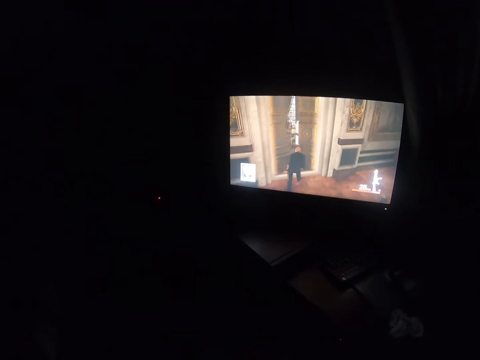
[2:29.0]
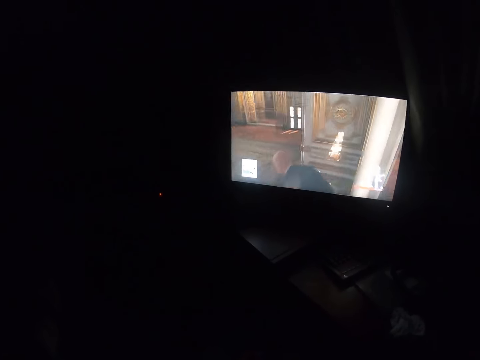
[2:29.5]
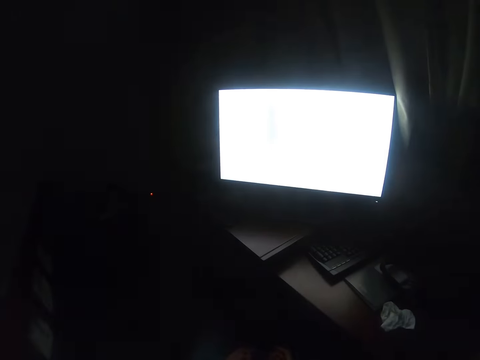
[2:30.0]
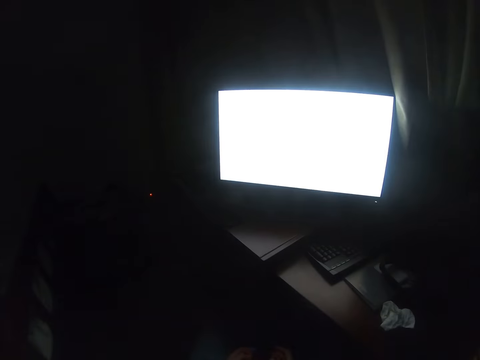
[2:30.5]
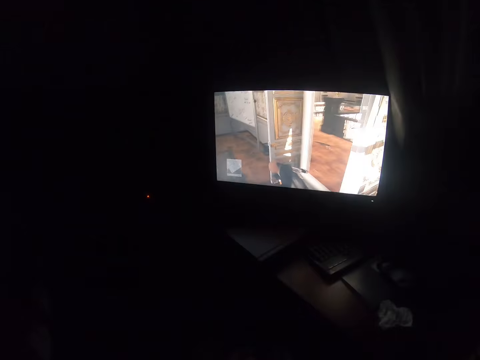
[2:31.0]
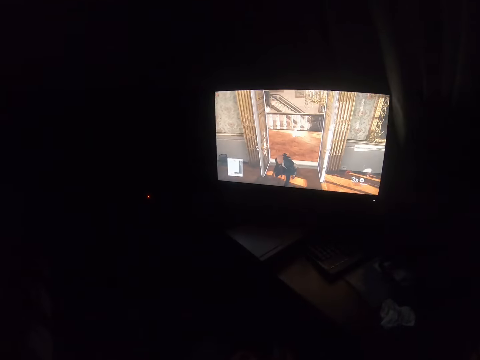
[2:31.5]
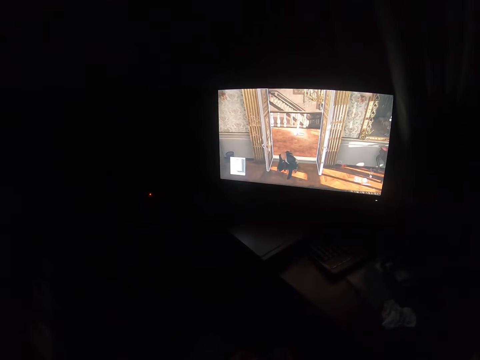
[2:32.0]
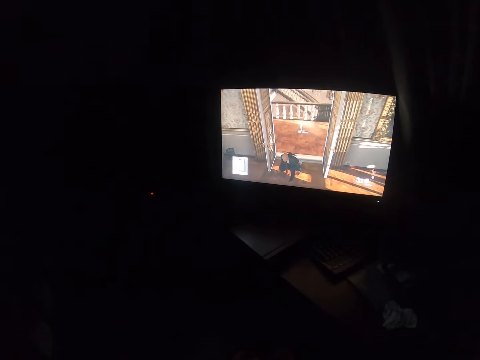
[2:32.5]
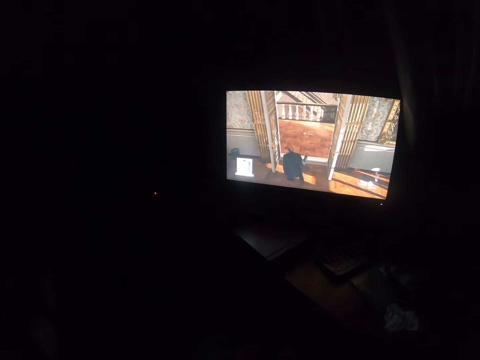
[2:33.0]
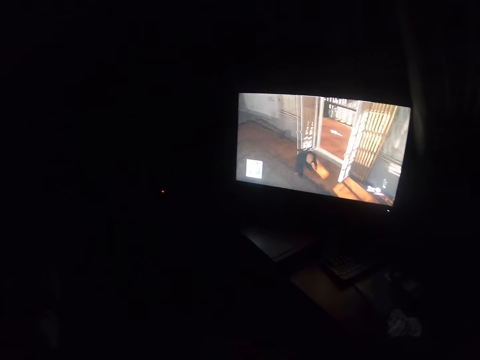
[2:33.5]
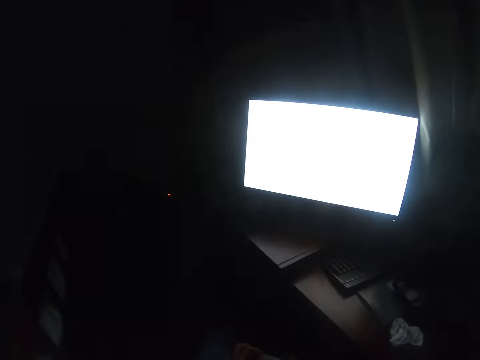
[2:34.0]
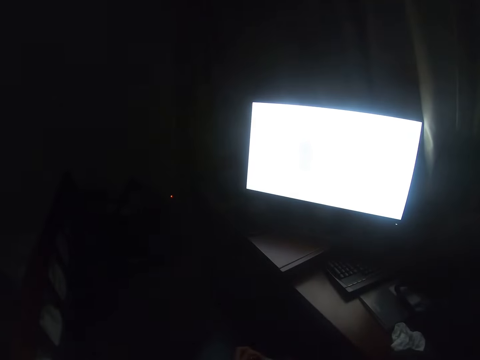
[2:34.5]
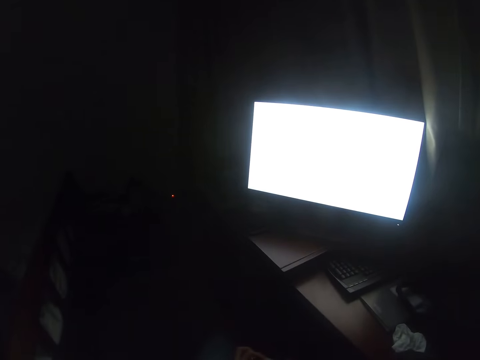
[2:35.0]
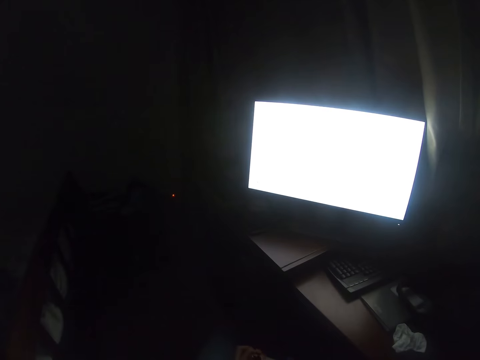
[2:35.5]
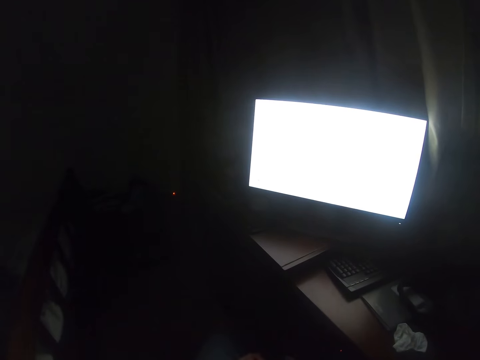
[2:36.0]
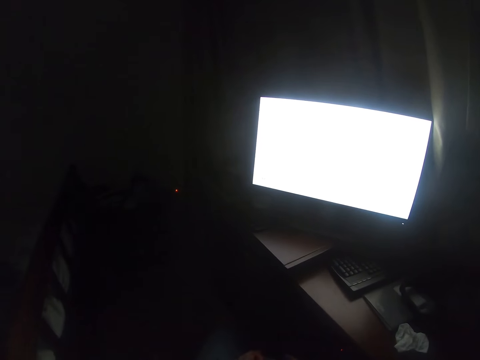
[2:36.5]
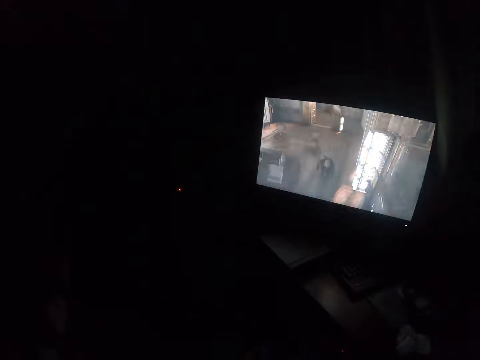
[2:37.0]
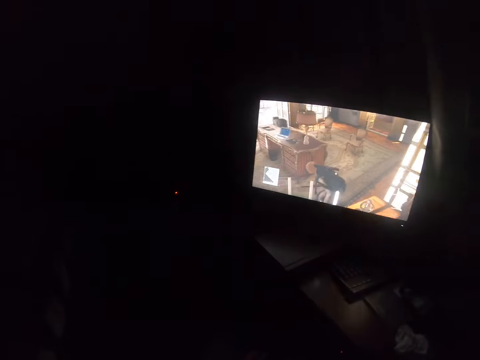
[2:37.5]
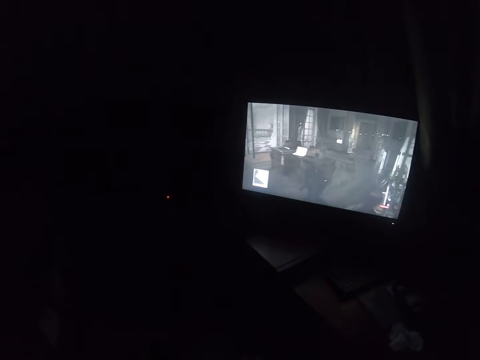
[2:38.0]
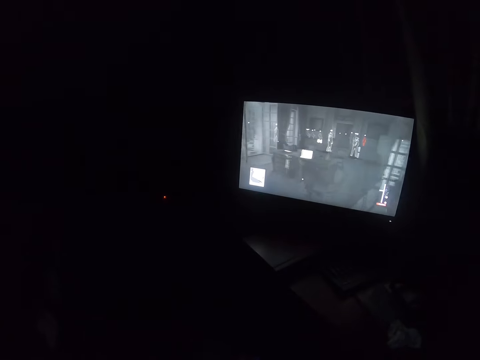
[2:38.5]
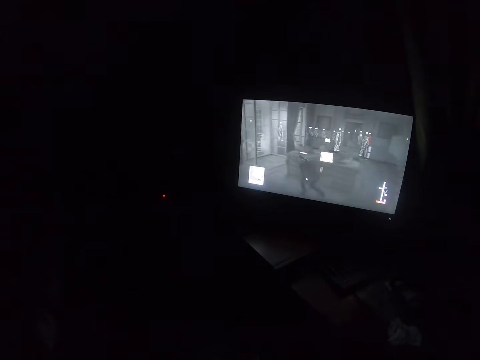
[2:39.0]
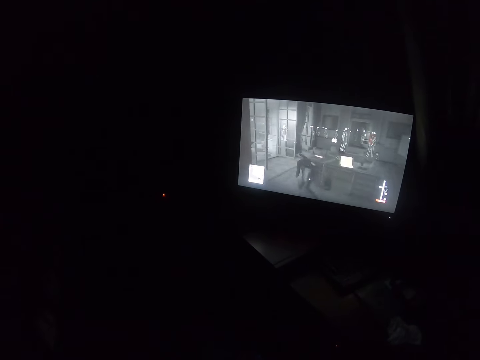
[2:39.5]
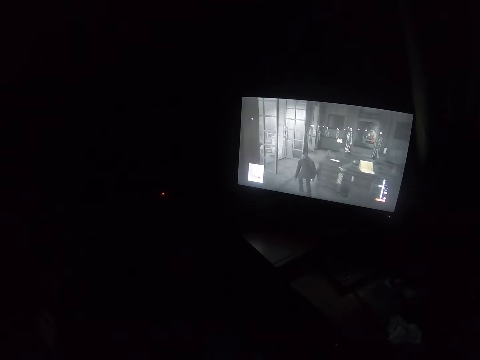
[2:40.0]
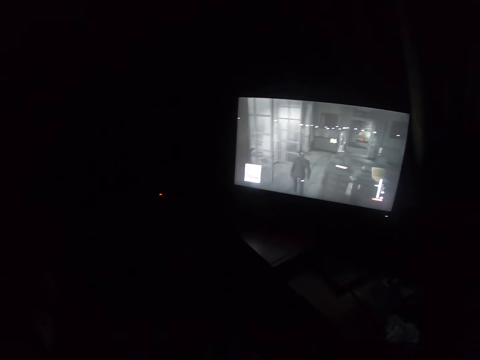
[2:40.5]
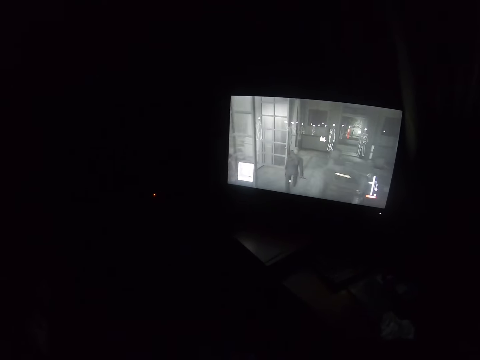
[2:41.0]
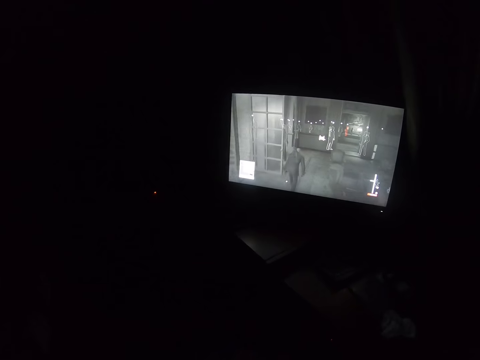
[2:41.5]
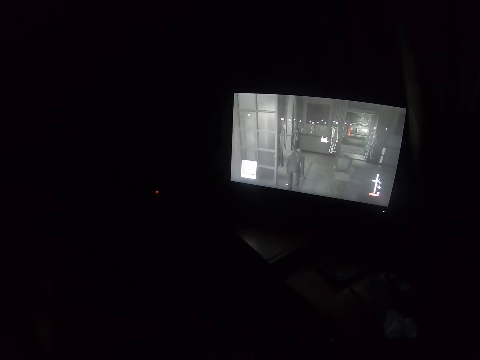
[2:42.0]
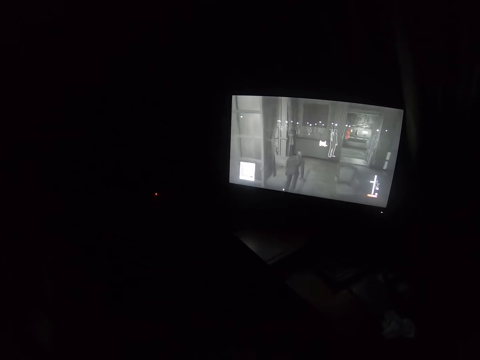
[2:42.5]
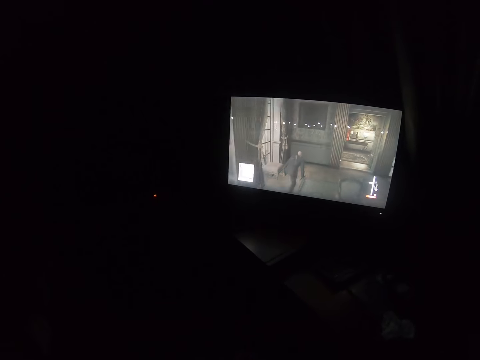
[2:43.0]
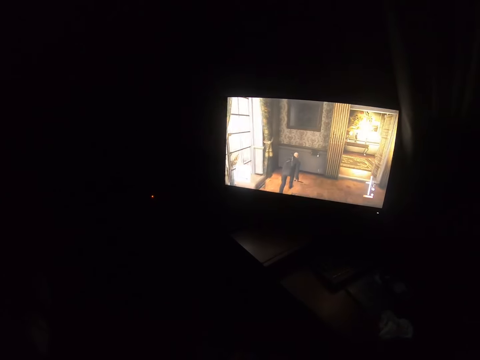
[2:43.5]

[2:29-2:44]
The camera wearer presses the game controller. They look at the screen.

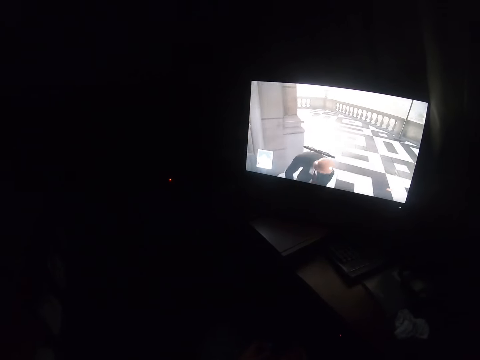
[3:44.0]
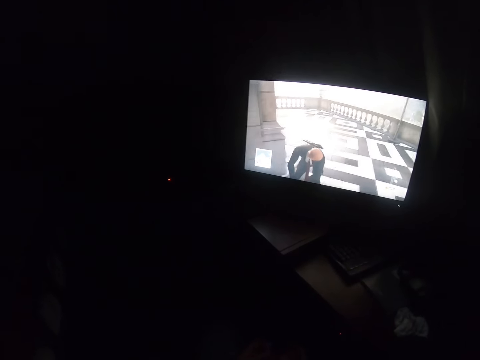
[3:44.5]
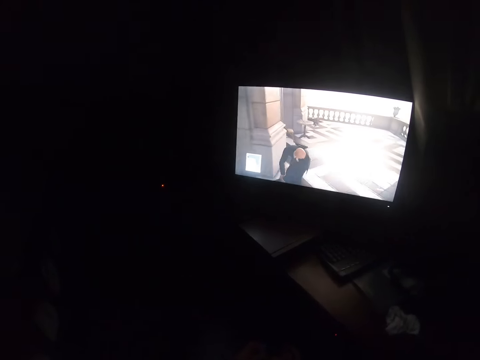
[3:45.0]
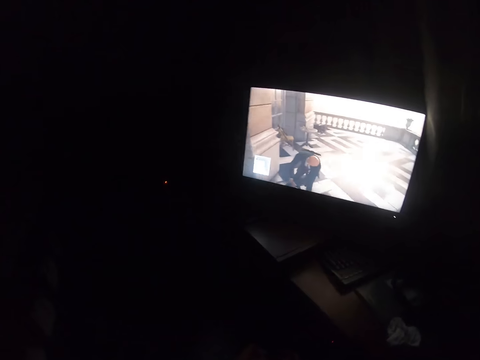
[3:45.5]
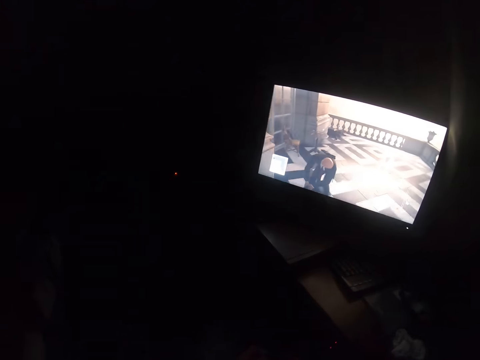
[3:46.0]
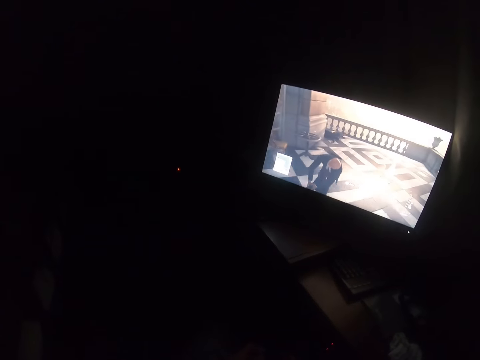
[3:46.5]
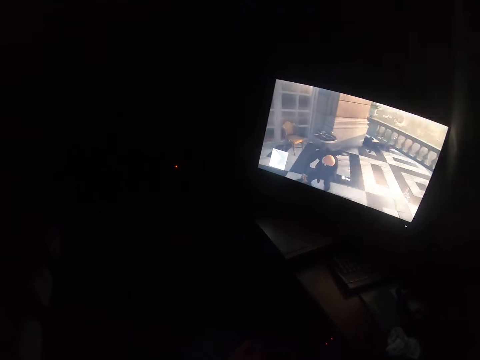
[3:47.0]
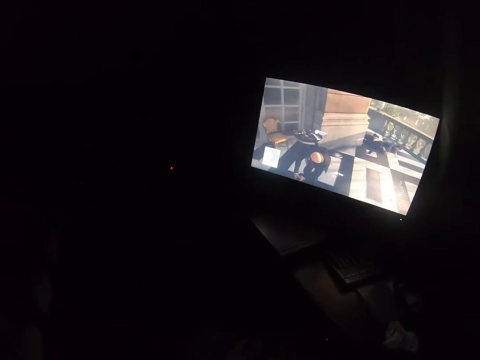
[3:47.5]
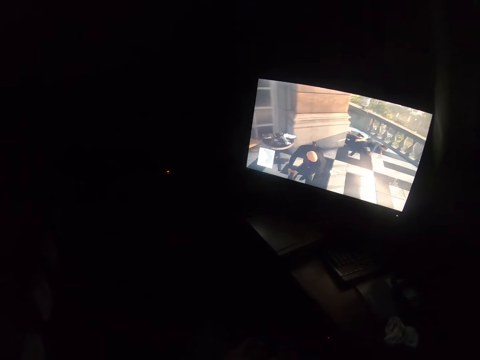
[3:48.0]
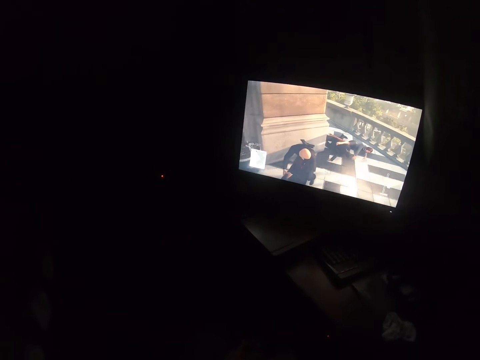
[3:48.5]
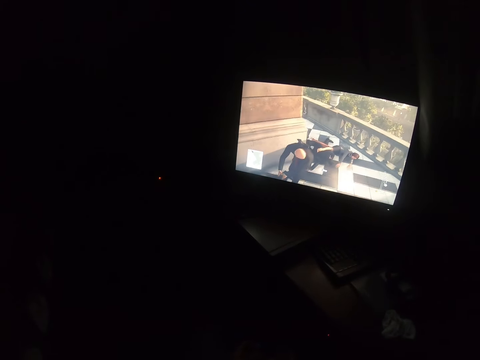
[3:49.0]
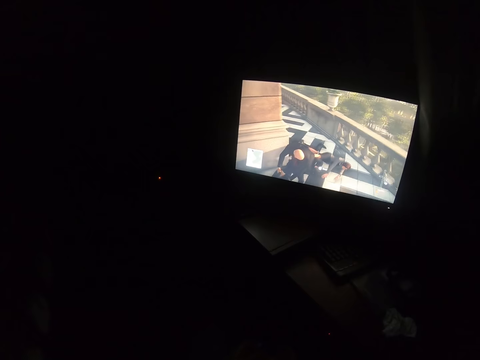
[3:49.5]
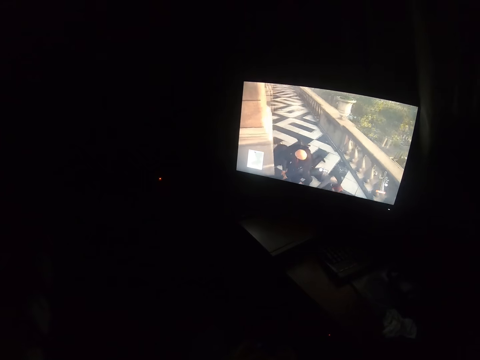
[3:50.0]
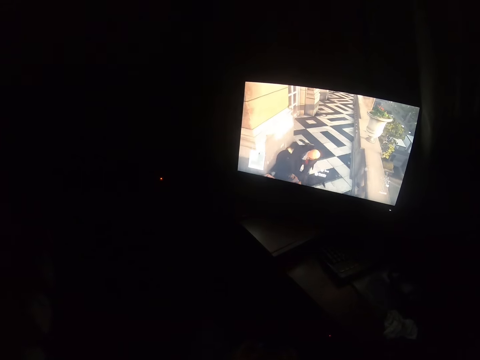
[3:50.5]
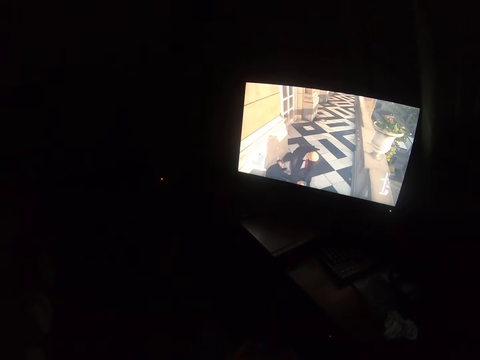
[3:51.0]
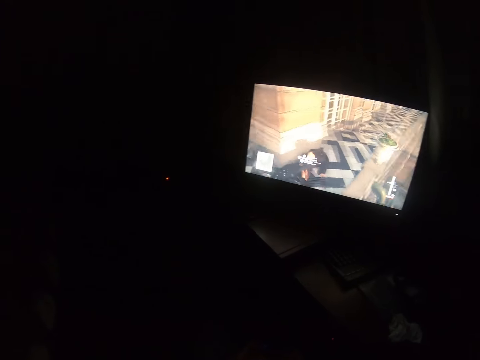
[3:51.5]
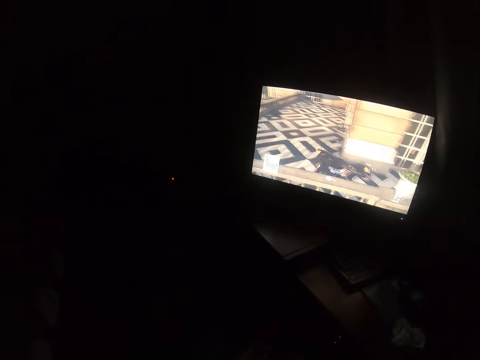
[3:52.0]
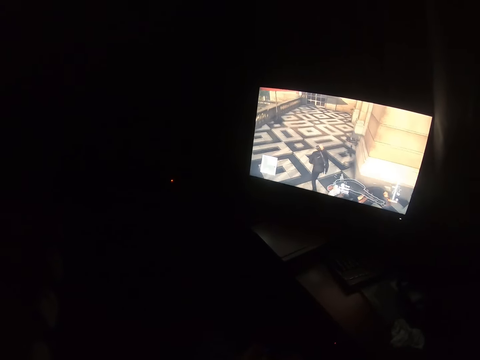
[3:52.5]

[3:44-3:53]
The camera wearer presses the game controller. They look at the screen.
